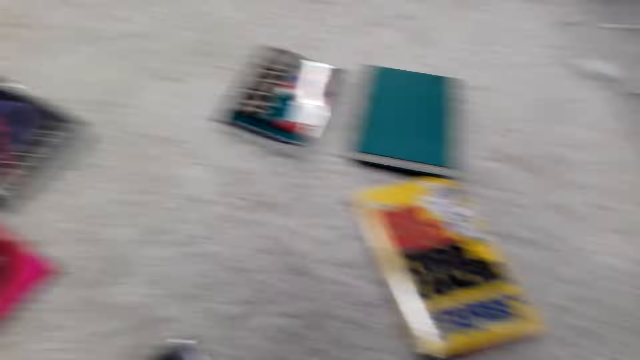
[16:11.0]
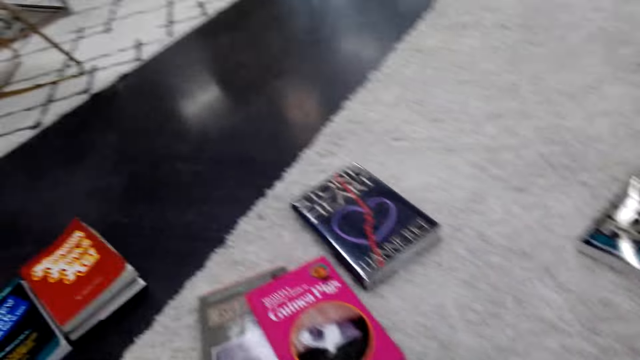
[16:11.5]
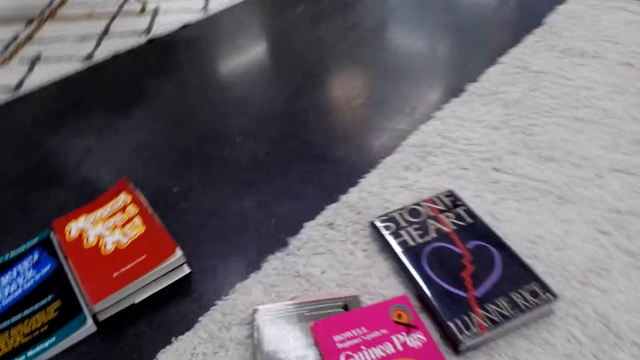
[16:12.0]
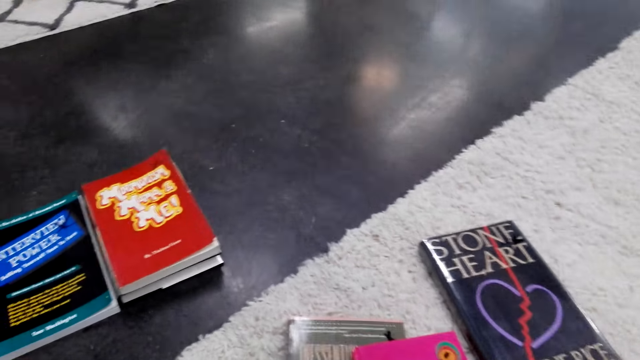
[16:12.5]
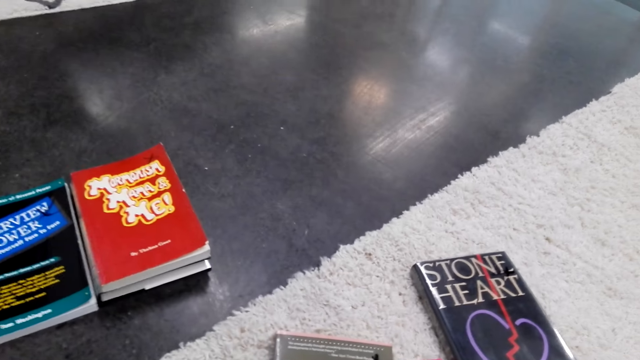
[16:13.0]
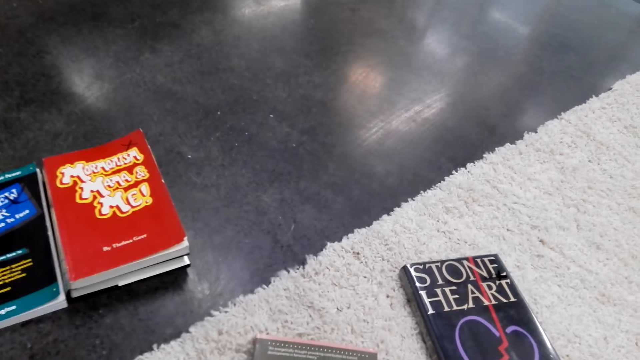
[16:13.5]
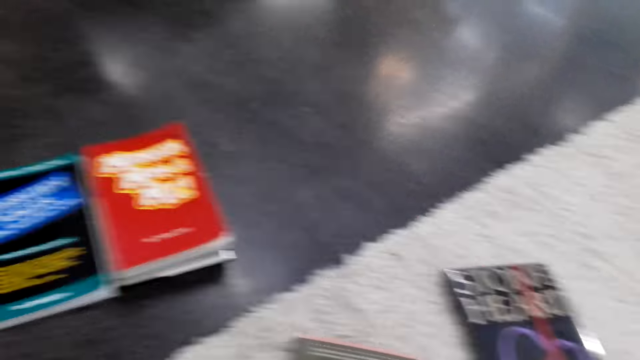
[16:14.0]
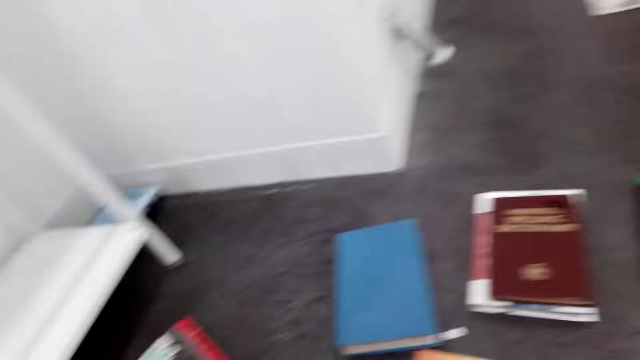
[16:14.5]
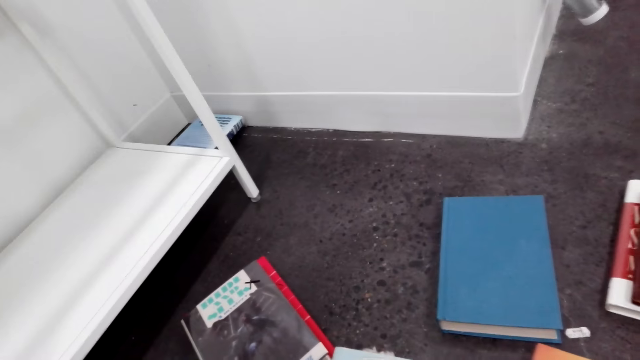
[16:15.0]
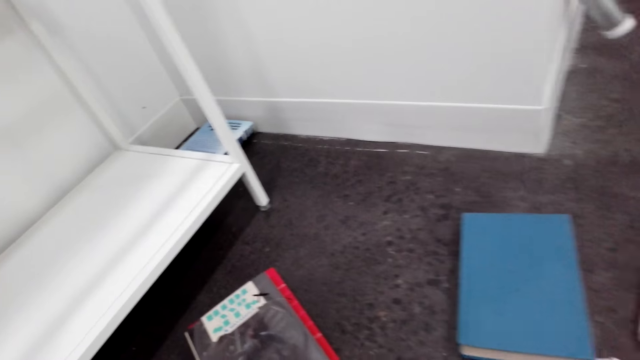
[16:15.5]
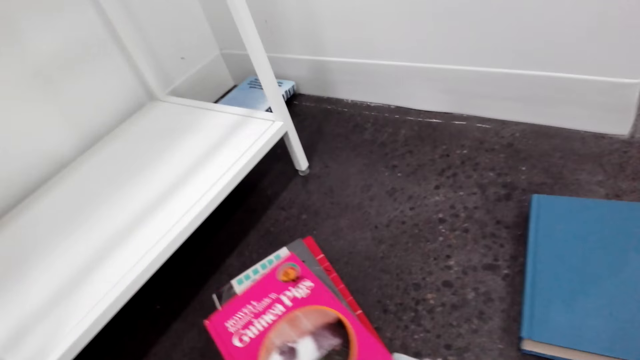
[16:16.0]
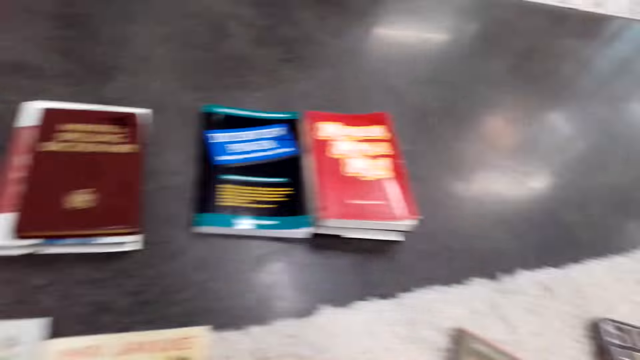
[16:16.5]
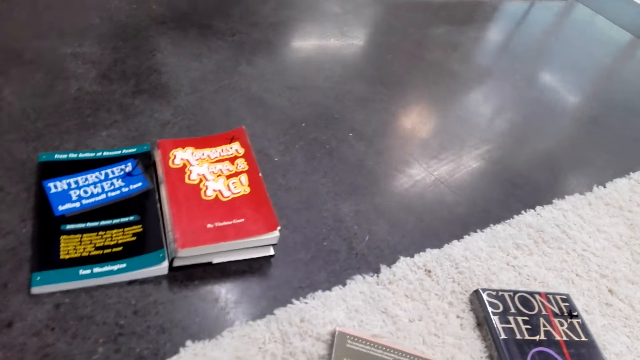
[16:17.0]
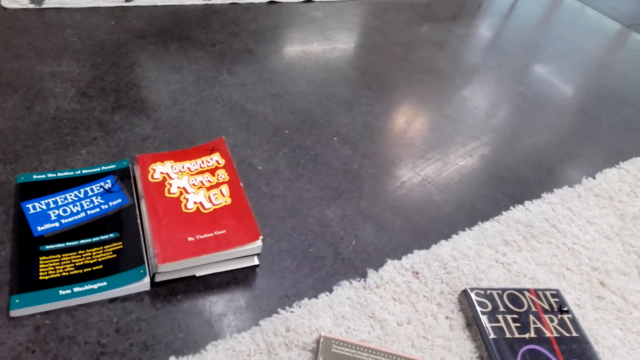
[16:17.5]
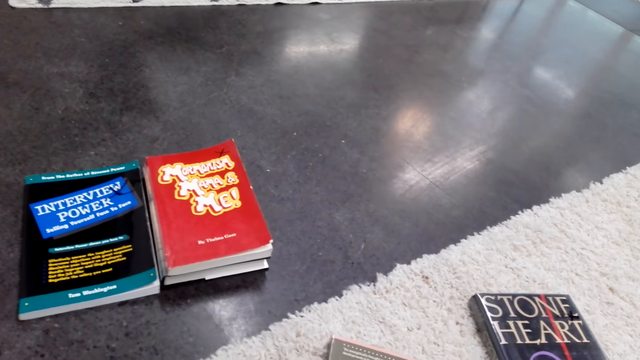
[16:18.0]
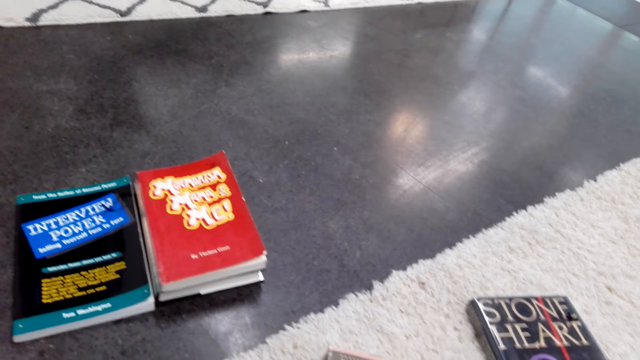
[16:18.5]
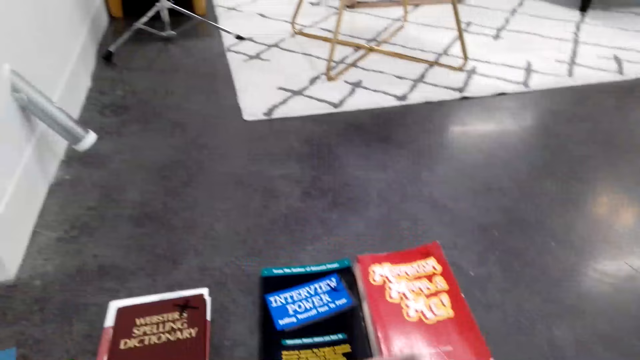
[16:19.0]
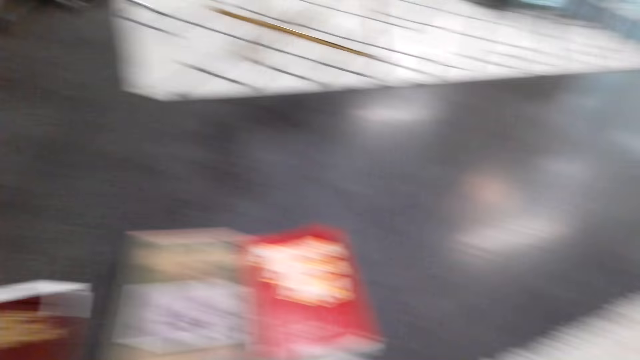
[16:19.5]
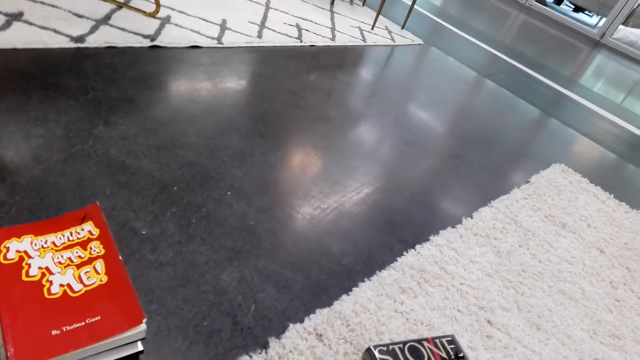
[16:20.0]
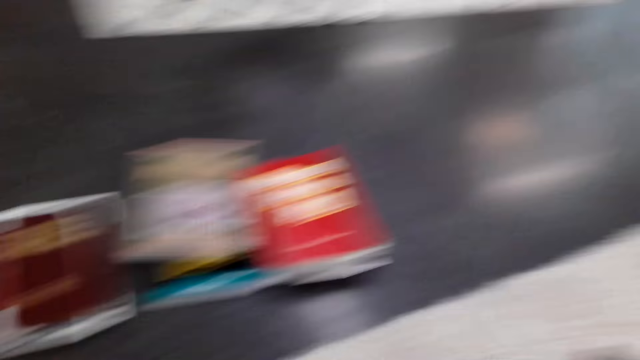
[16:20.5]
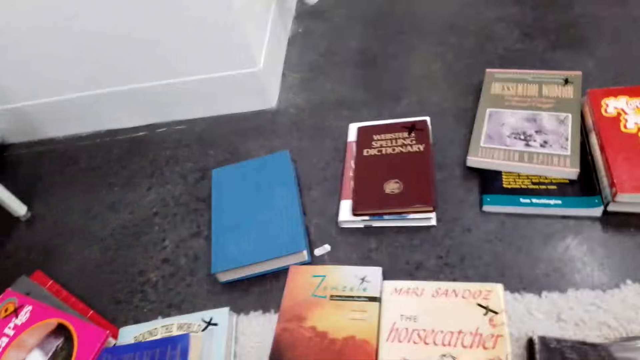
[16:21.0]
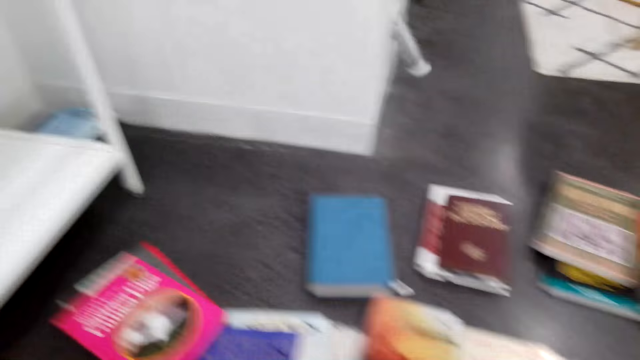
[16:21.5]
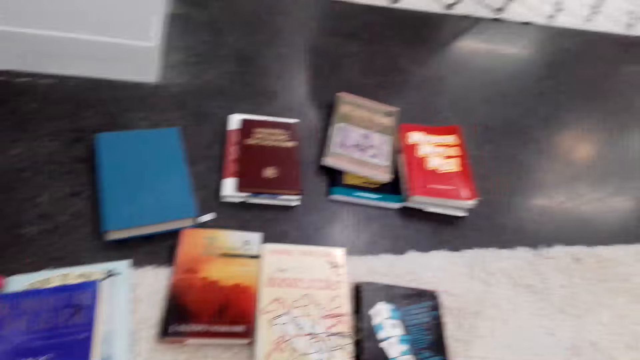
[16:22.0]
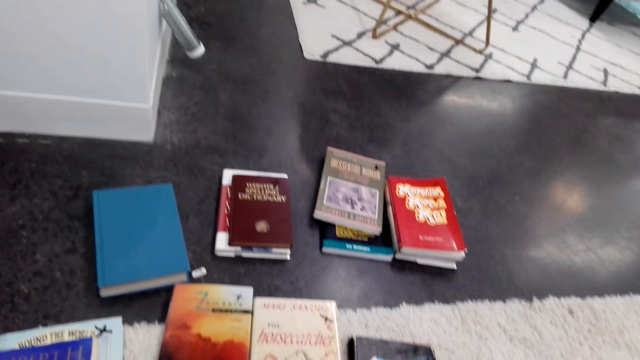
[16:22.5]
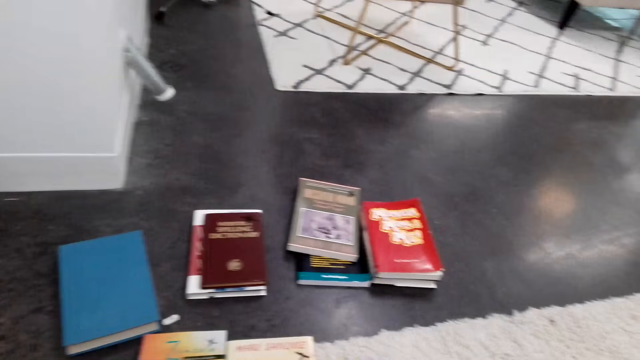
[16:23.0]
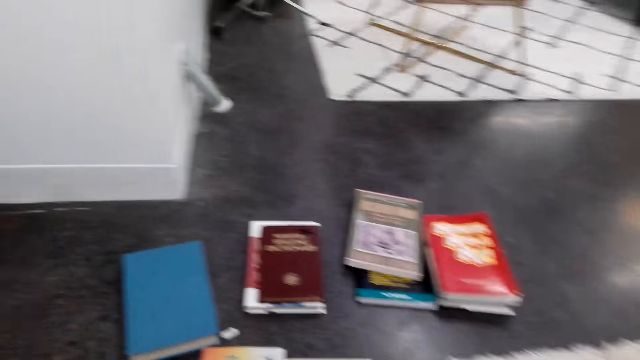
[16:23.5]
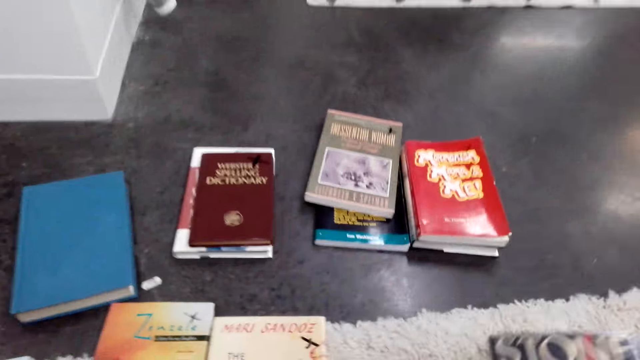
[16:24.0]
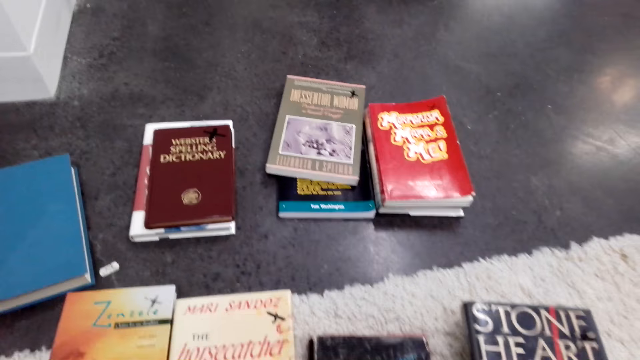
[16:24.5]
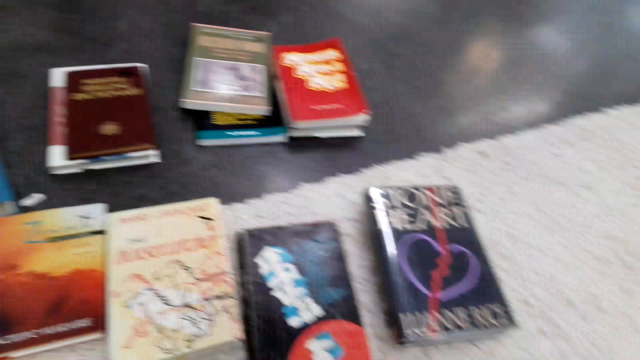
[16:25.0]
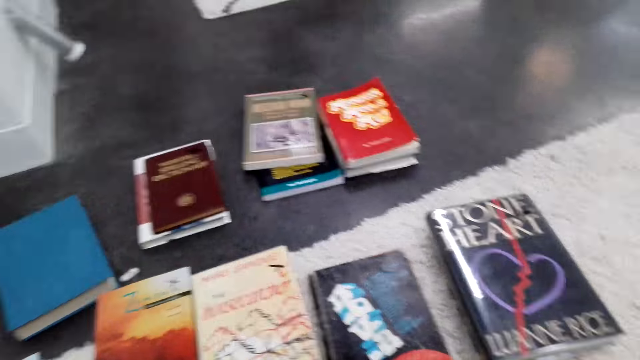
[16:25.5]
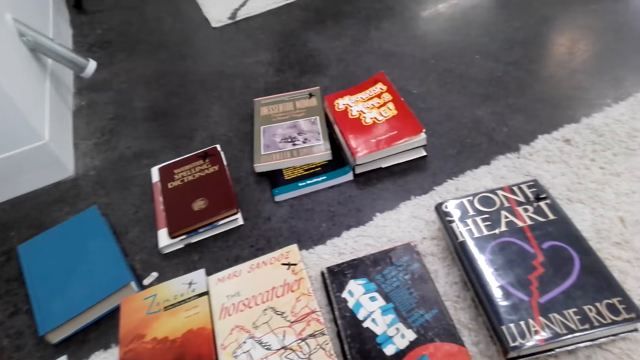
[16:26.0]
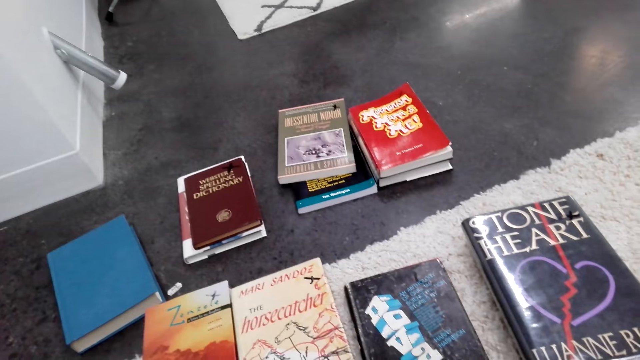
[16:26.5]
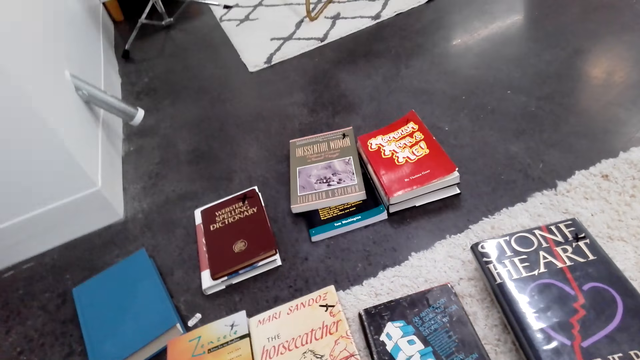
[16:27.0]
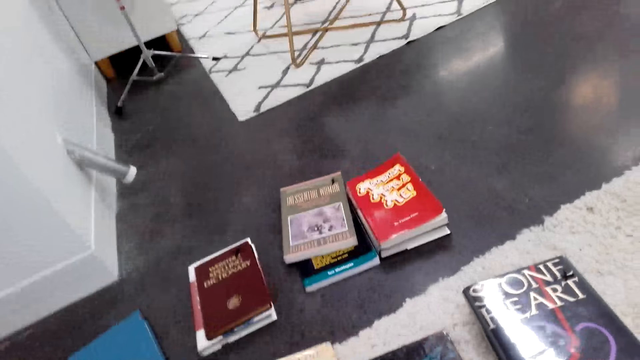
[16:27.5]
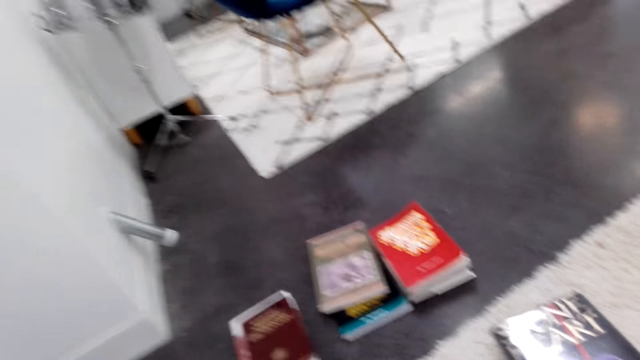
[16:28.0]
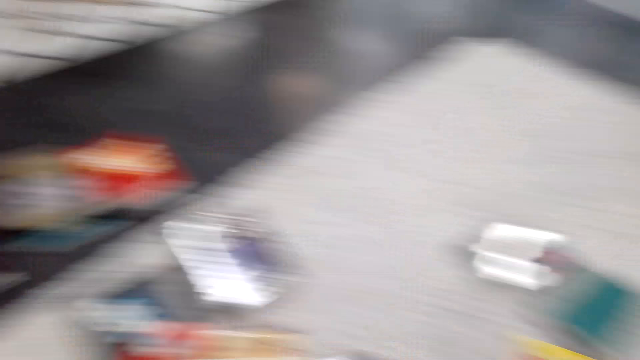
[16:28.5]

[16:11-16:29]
The camera wearer puts the book aside. They scout for particular books on the floor. They place a book on top of another. They read the book covers on the floor. They place a book on top of another. They look around. They drop the book on the floor. They scout for particular books on the floor.

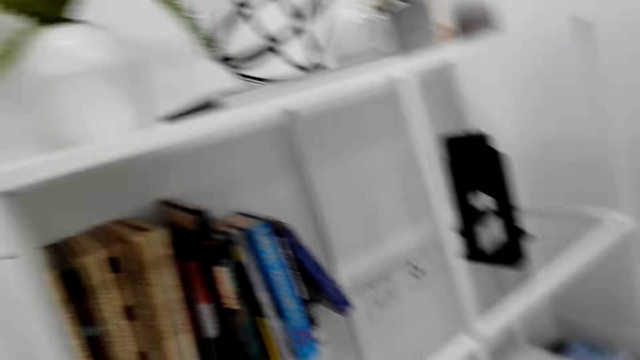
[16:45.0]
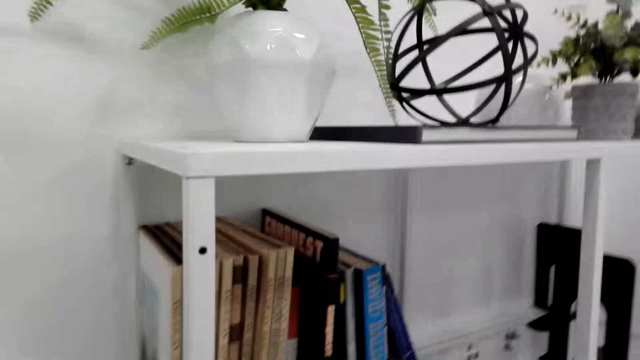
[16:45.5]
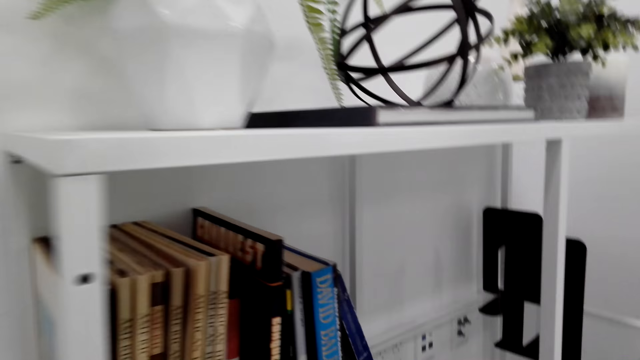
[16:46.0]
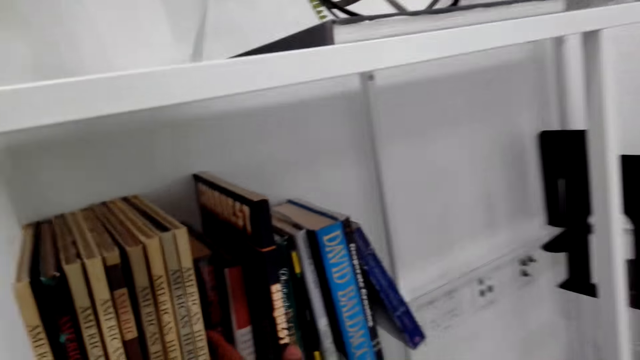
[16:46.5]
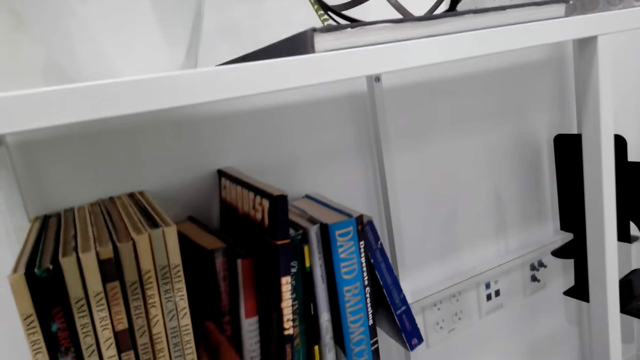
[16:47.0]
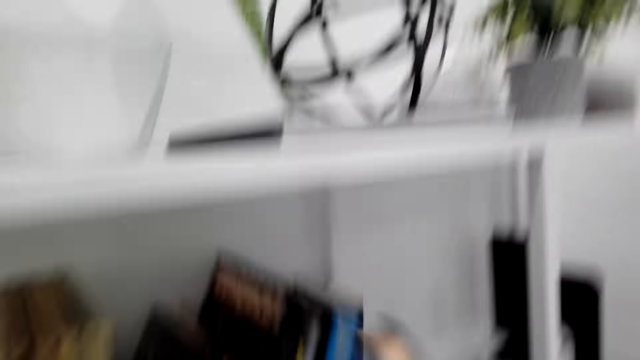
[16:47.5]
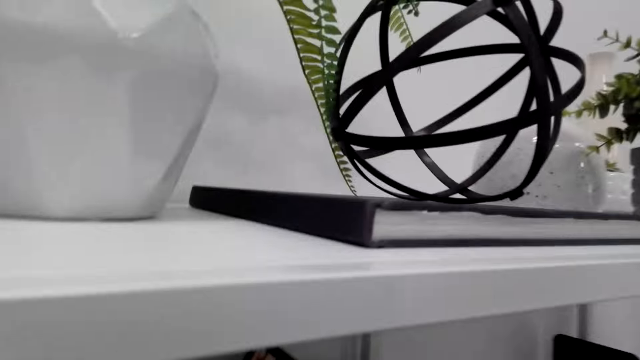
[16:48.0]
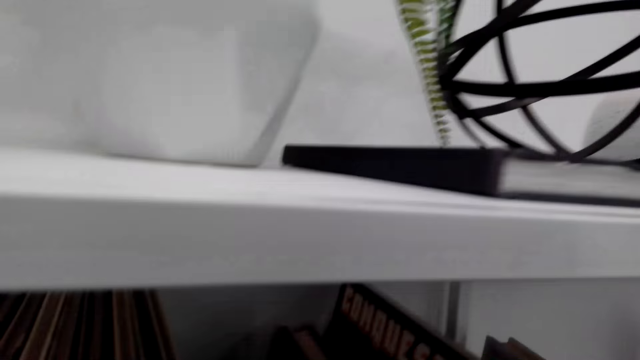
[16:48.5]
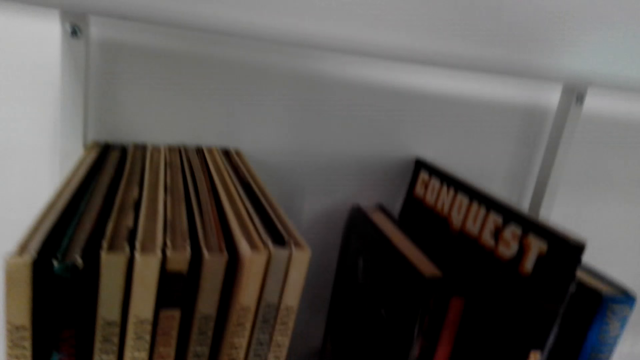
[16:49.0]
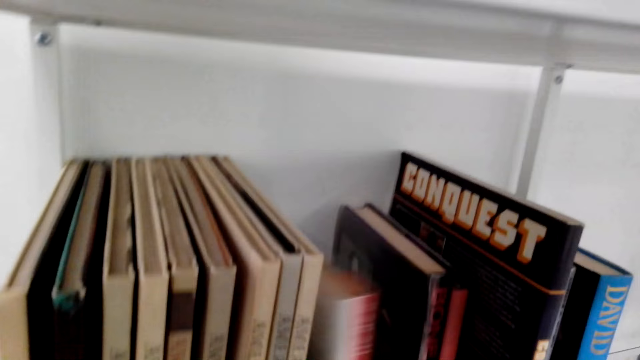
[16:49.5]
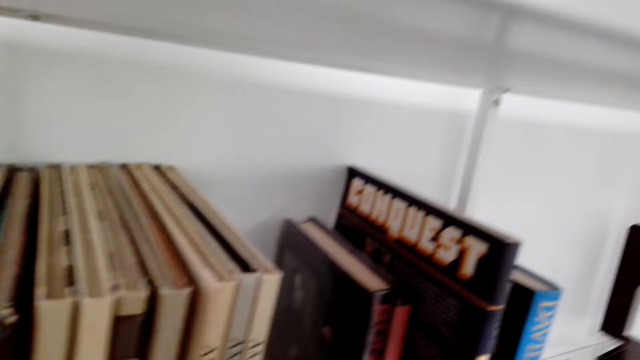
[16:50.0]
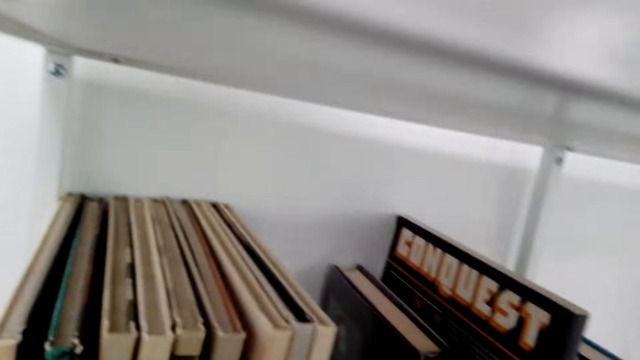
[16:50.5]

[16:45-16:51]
The camera wearer moves books on the bookshelf. They move to the shelf. They squeeze a book in between other books on the bookshelf. They arrange the book on the shelf.
